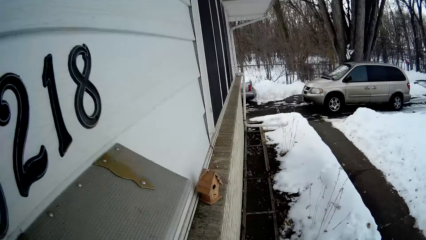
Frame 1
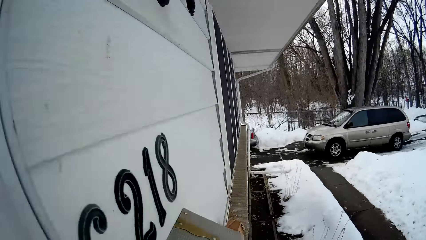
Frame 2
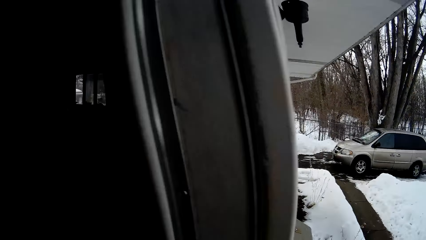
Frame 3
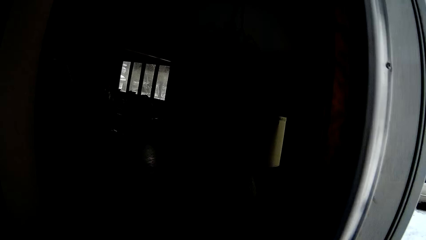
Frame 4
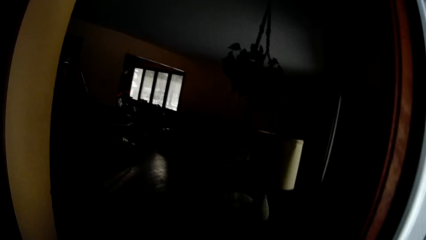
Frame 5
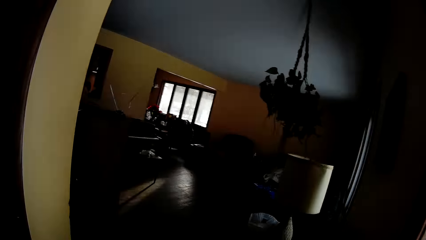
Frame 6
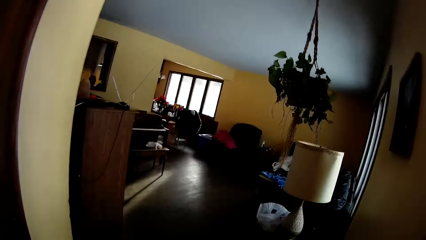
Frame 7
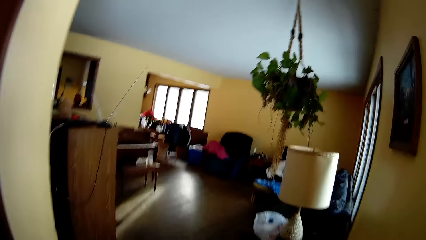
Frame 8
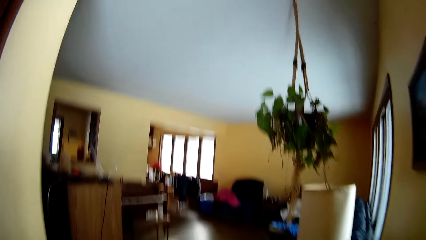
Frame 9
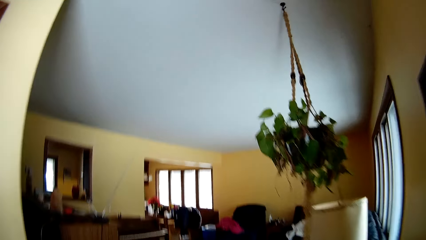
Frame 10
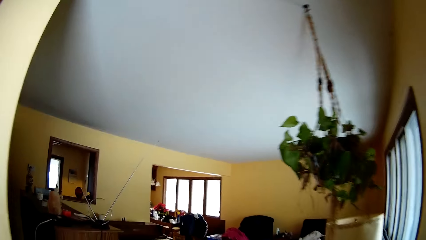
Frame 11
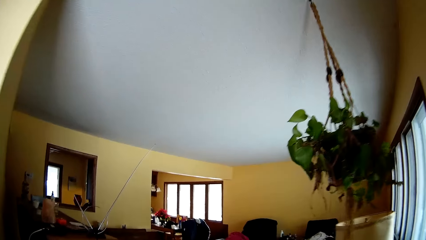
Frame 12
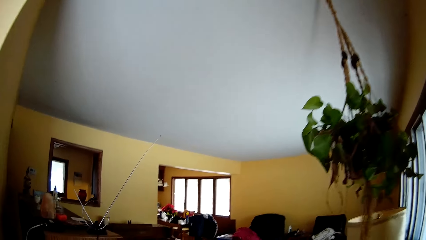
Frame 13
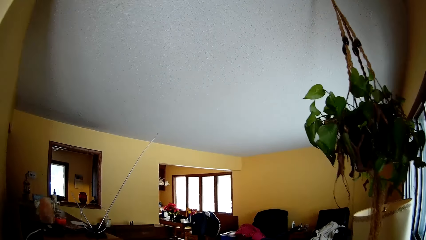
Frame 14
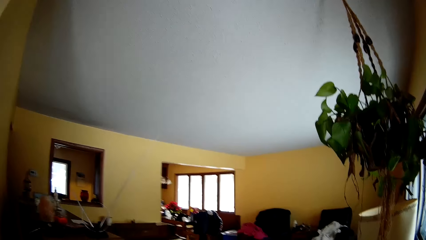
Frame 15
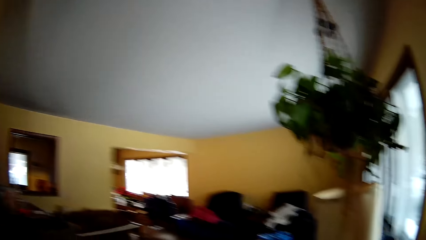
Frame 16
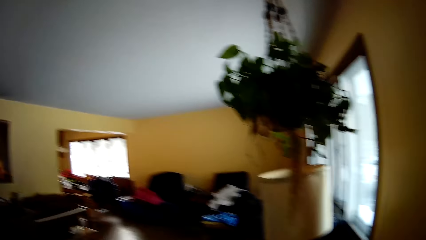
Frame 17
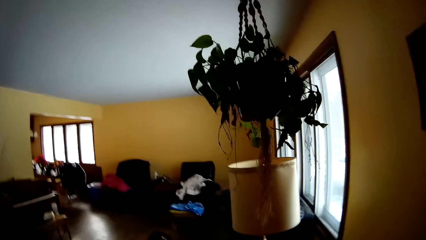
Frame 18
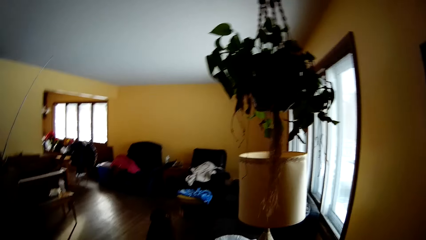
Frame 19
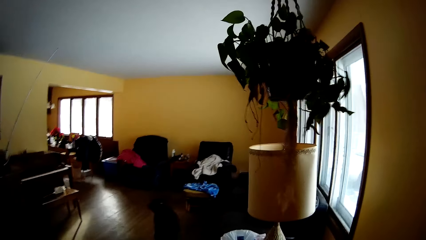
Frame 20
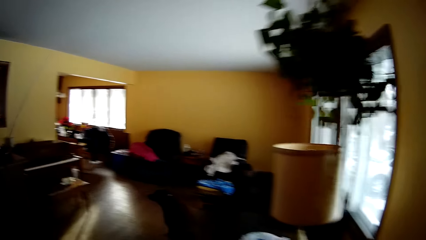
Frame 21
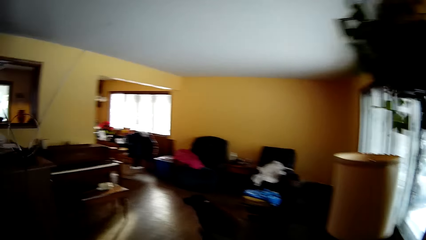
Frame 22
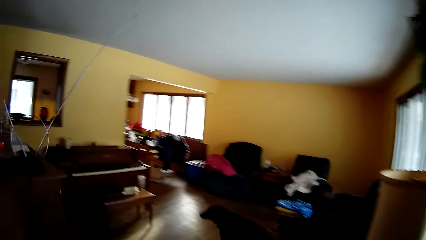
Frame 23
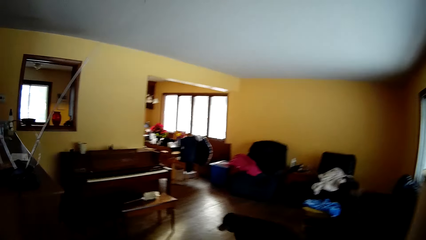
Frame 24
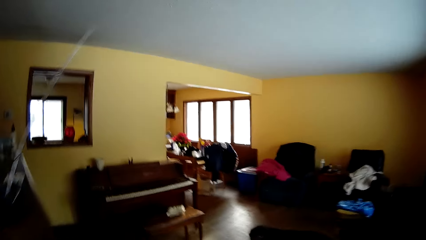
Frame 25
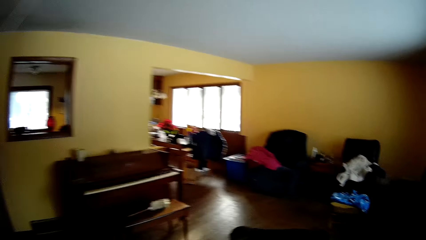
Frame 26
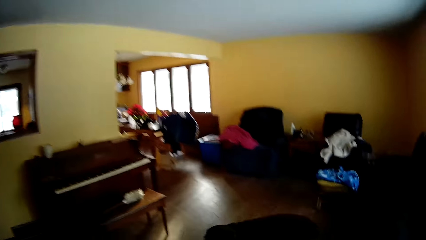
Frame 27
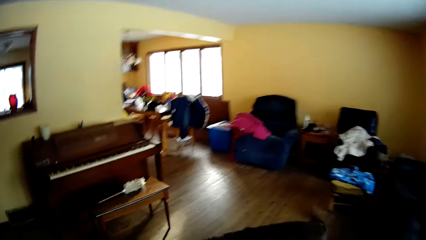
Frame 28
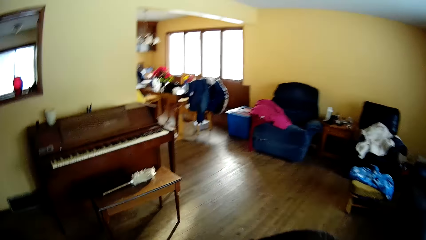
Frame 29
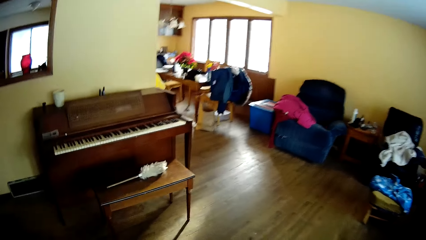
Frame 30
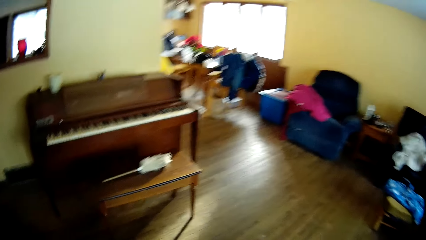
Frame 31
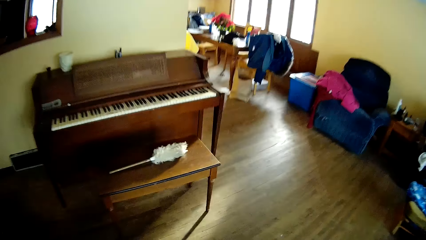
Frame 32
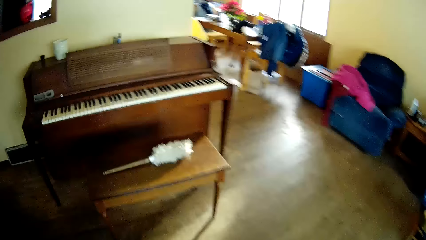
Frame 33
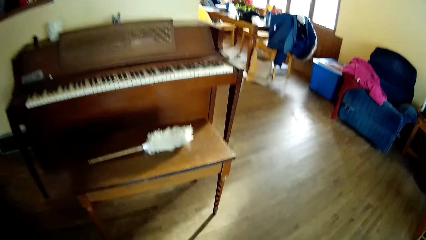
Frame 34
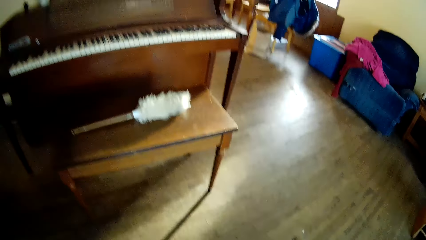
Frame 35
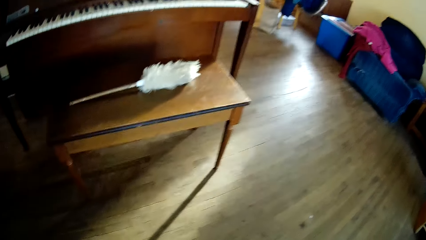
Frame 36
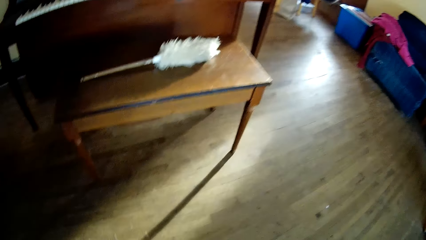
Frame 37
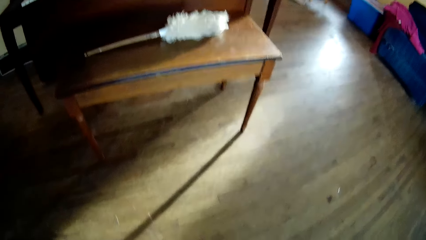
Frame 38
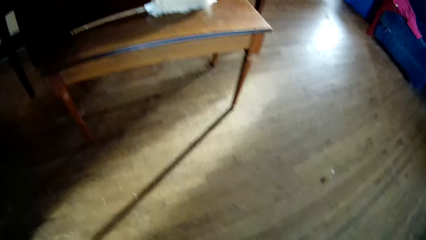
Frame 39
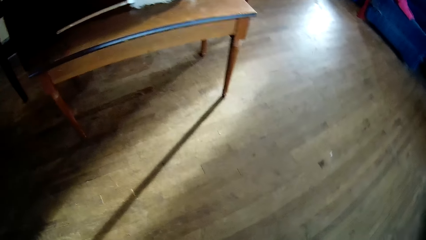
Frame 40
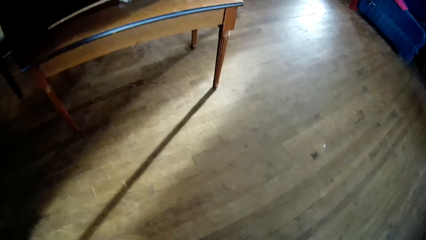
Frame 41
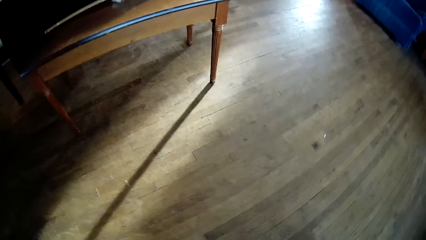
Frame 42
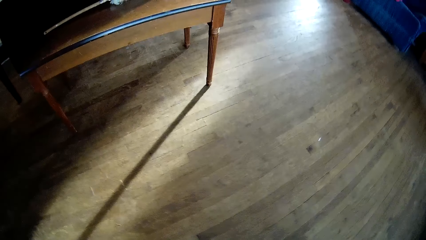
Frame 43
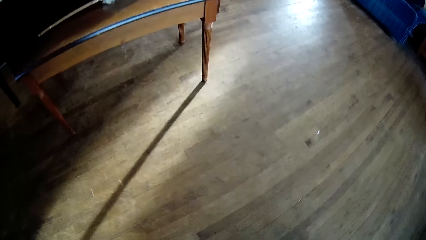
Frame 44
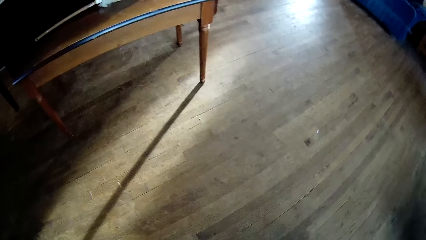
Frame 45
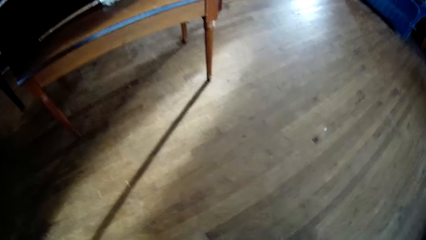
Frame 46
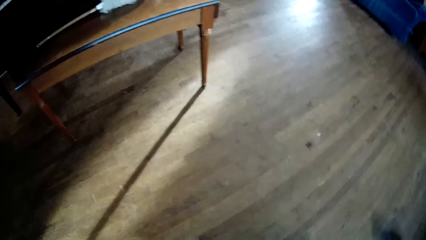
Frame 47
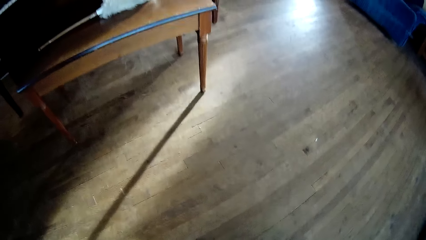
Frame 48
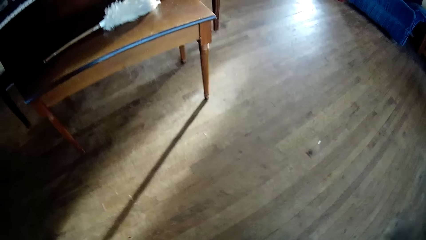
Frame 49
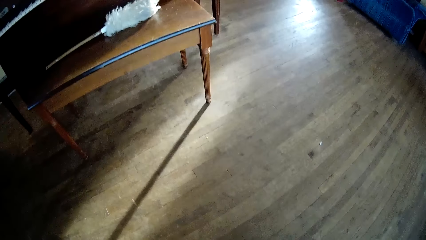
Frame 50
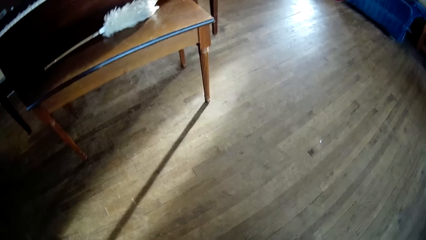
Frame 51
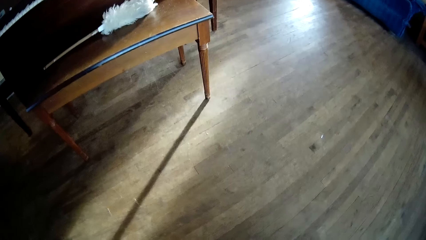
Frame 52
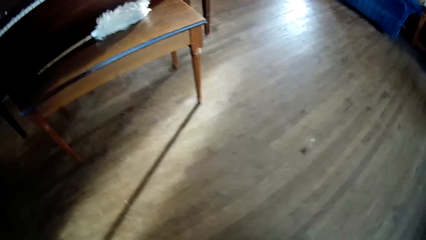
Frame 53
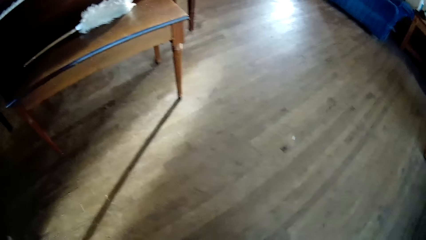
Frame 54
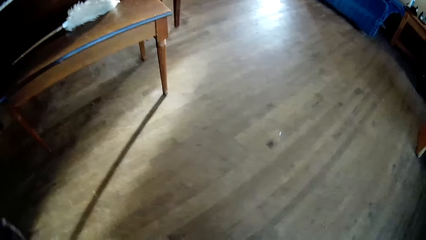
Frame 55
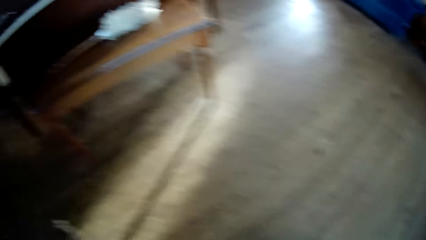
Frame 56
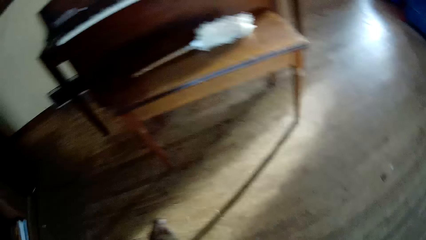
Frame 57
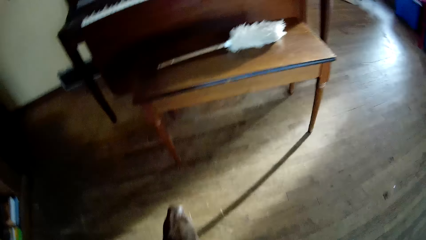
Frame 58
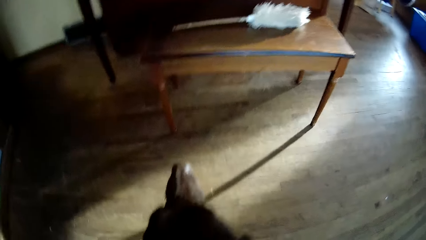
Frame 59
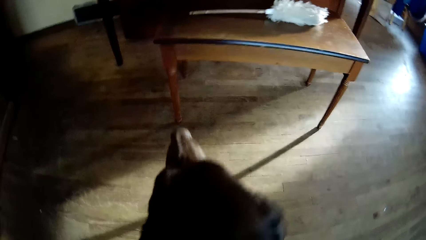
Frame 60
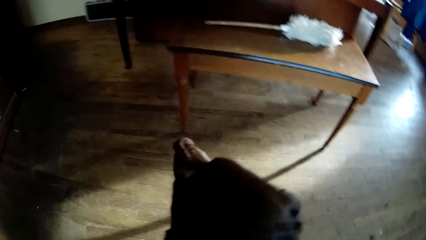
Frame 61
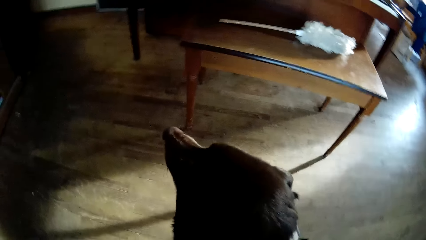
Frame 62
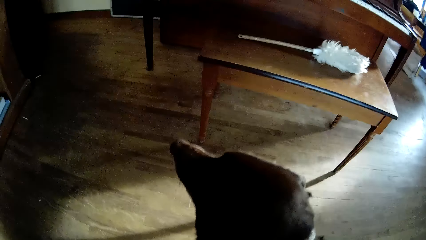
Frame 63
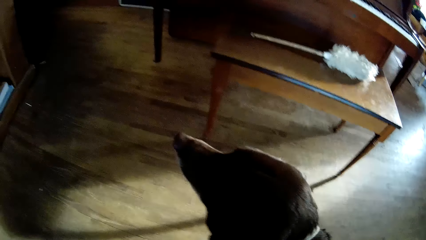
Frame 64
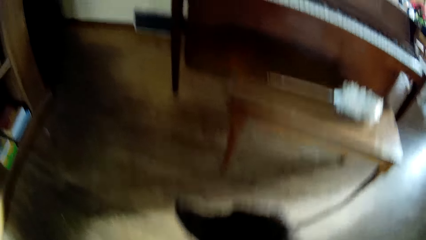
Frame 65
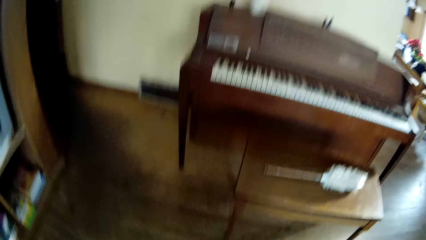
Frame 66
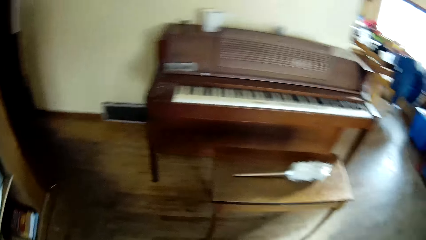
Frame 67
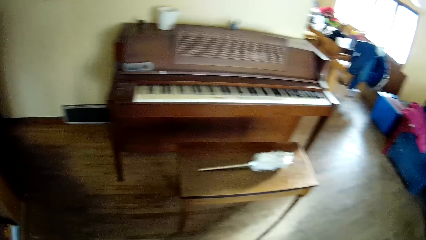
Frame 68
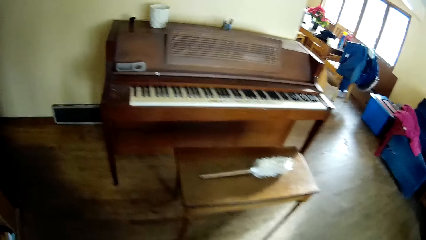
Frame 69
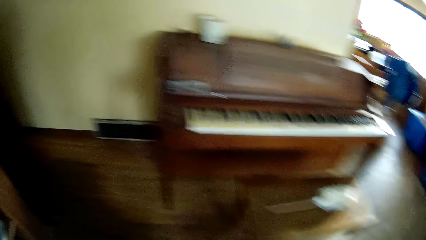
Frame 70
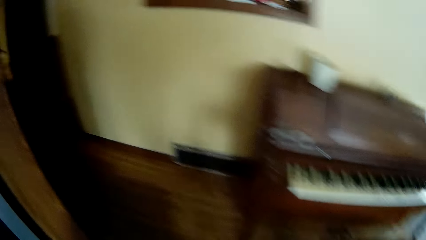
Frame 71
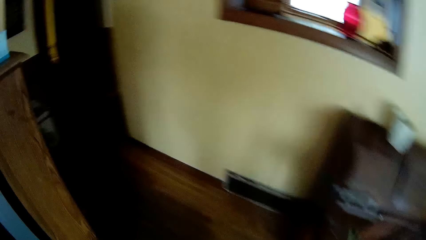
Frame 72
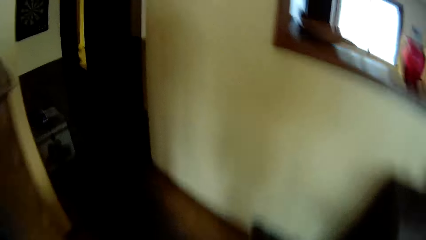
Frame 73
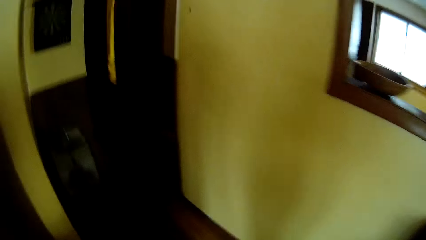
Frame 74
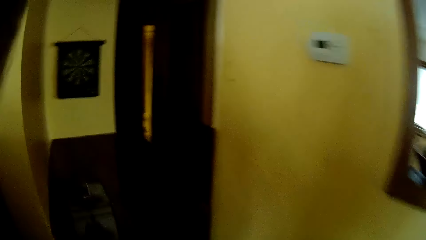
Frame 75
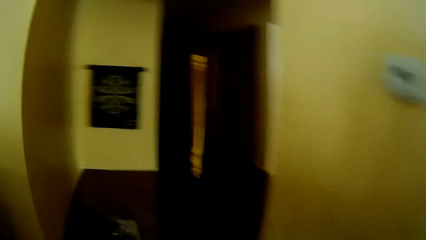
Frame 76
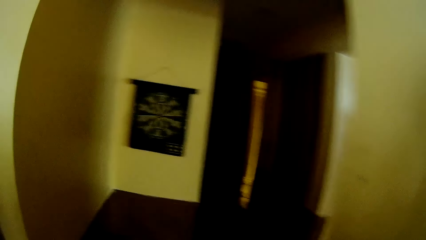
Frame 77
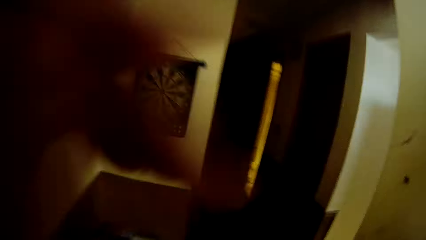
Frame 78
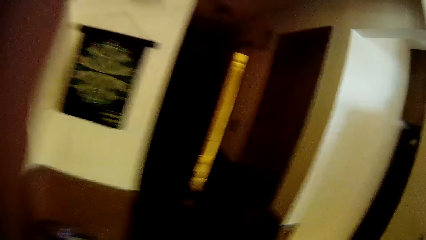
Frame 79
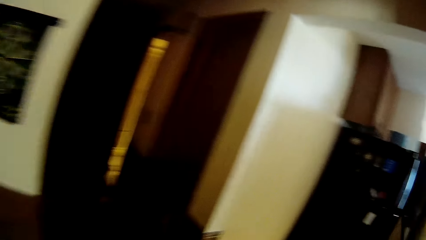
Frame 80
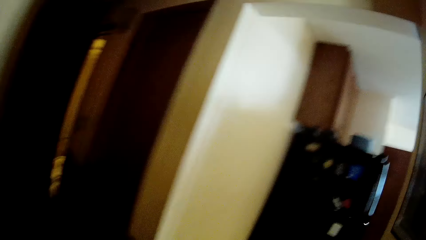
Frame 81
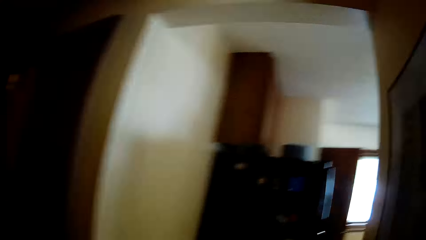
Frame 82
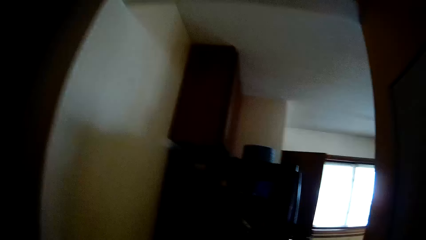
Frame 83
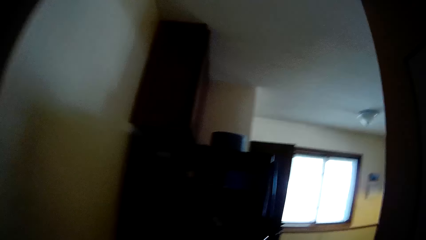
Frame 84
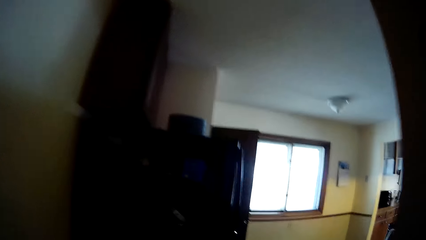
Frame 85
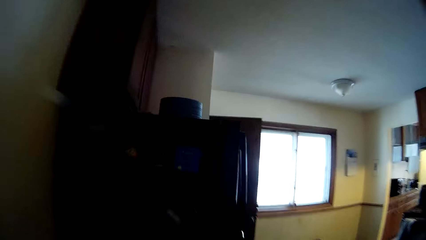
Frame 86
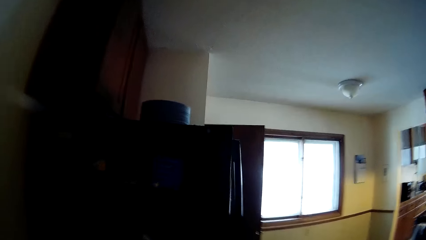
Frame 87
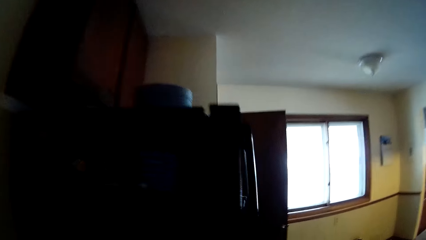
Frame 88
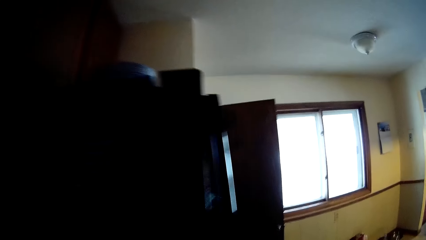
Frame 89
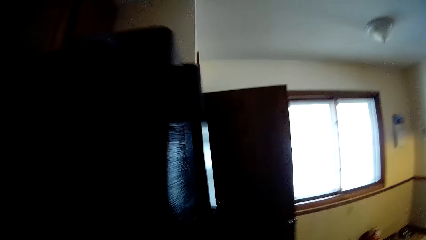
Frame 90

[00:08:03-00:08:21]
The camera wearer walks into the room. A dog steps into the room. The camera wearer shuts the door with his right hand. They pet the dog with her right hand. They touch something. They walk towards a room.
